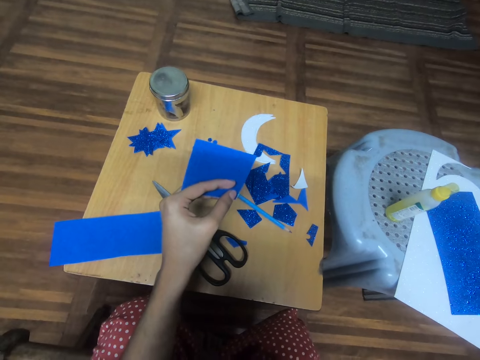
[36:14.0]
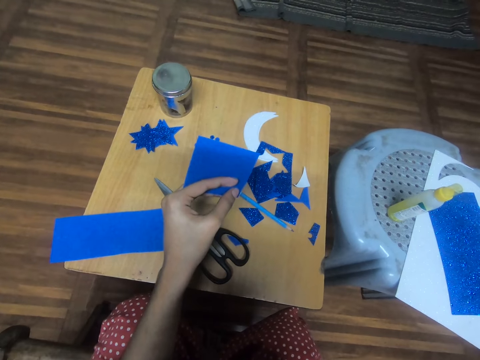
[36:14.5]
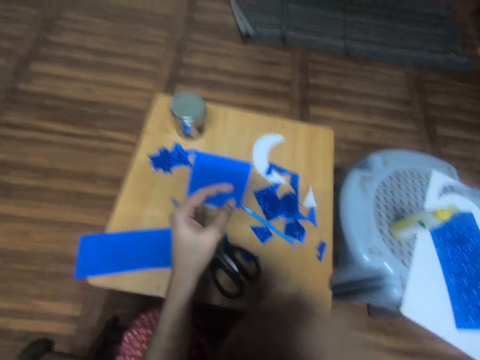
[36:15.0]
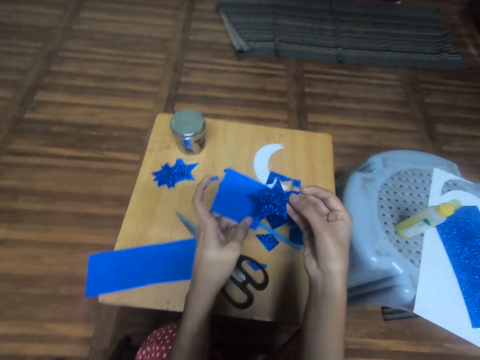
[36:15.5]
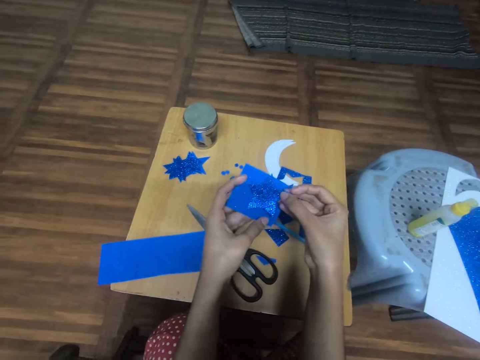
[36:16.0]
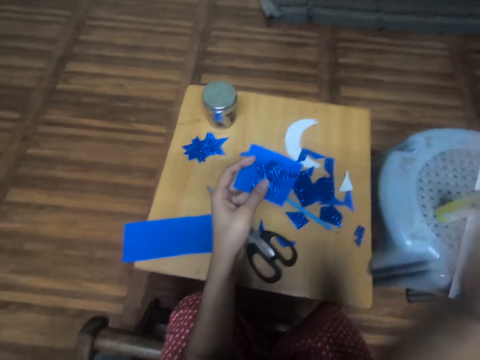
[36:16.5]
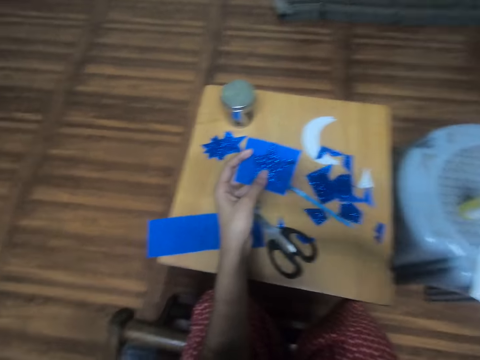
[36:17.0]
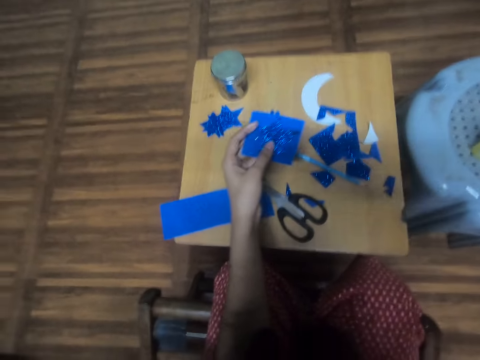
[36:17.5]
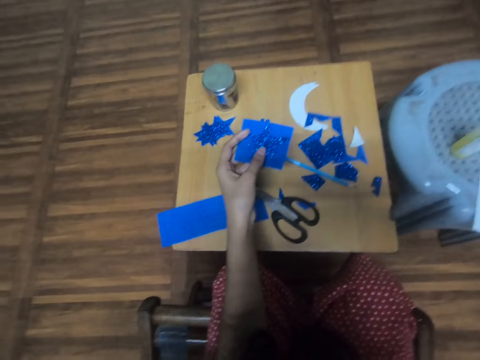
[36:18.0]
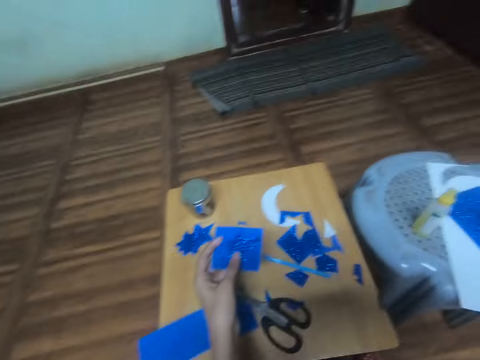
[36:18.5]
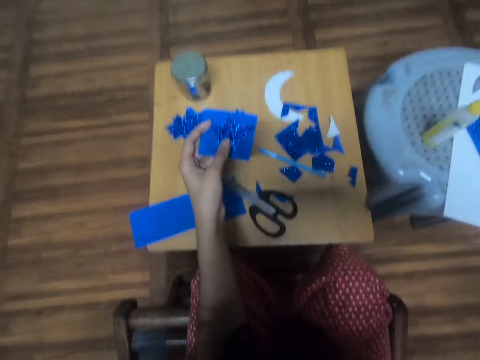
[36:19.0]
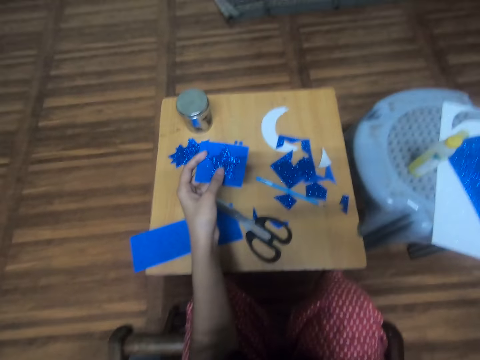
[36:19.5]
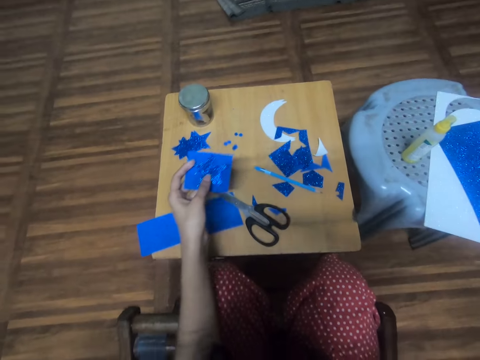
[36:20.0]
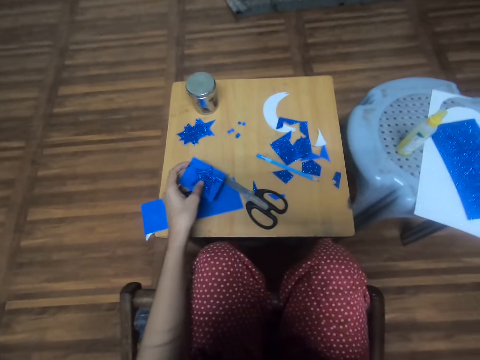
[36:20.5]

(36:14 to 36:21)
The camera wearer holds the decoration paper and the paper. They place the fourth star-shaped blue glitter foam sheet on the first piece of blue glitter foam sheet. They hold the paper. They adjust the camera. They lift one hand up. They look around.
